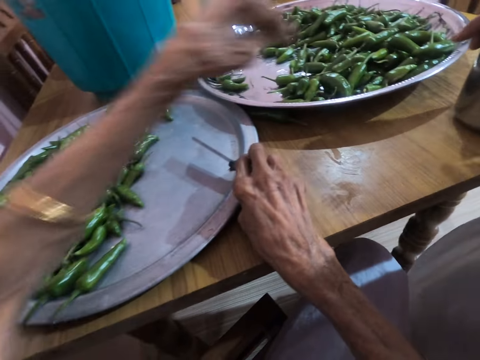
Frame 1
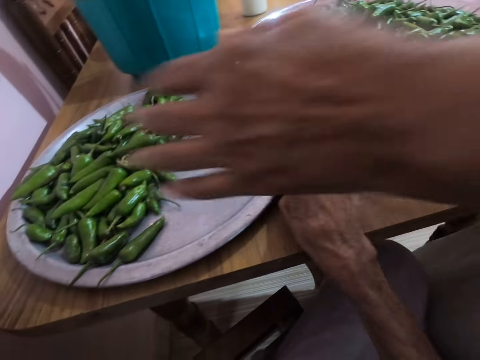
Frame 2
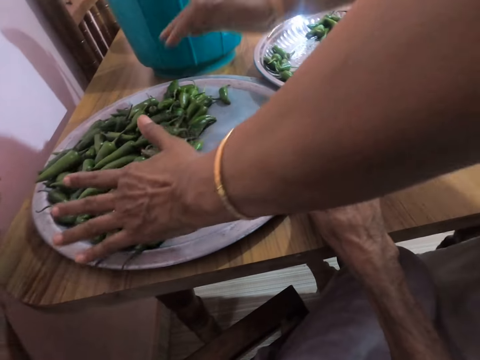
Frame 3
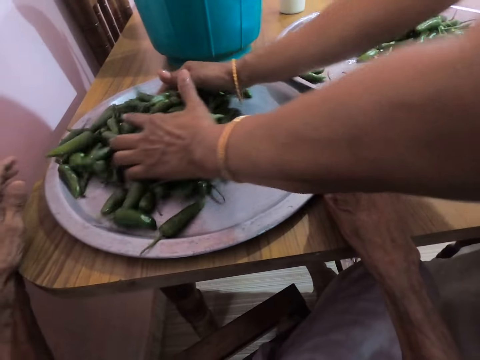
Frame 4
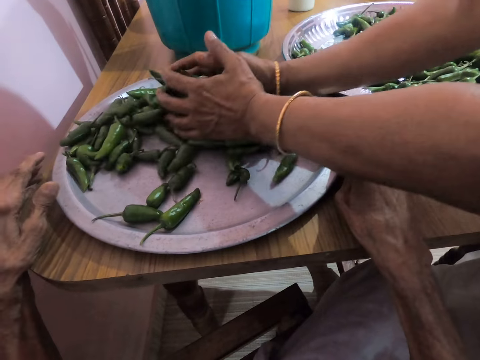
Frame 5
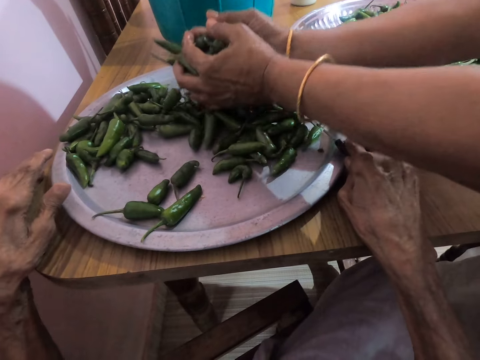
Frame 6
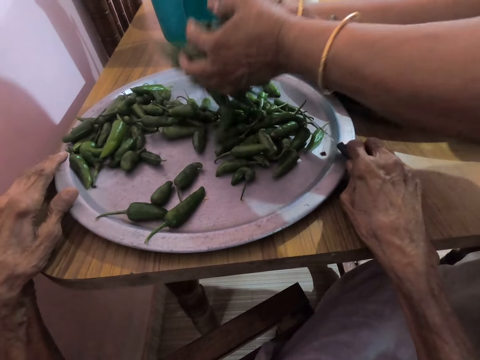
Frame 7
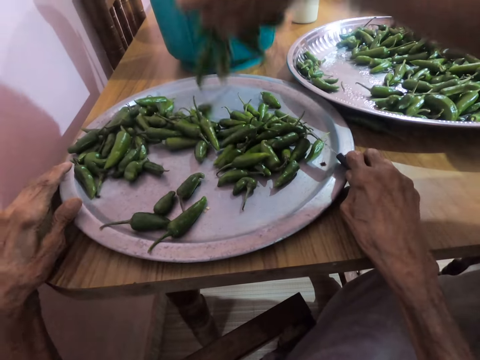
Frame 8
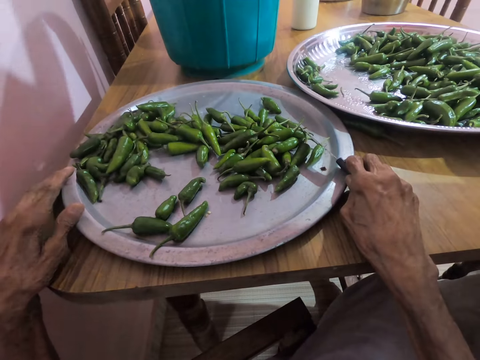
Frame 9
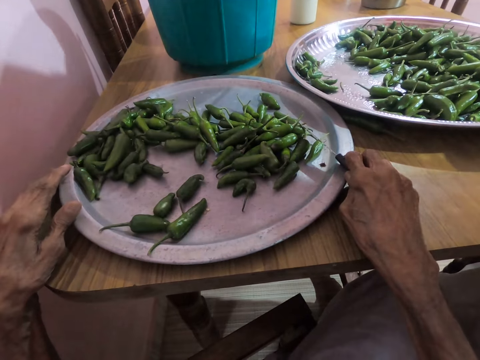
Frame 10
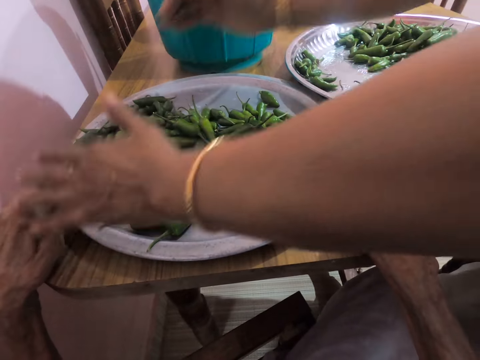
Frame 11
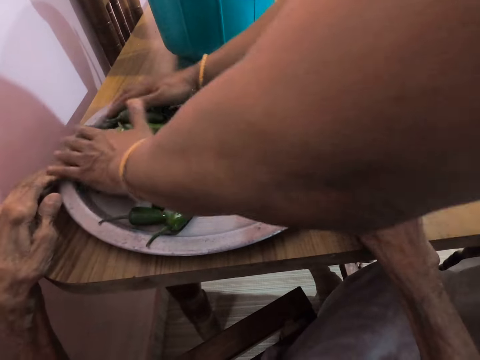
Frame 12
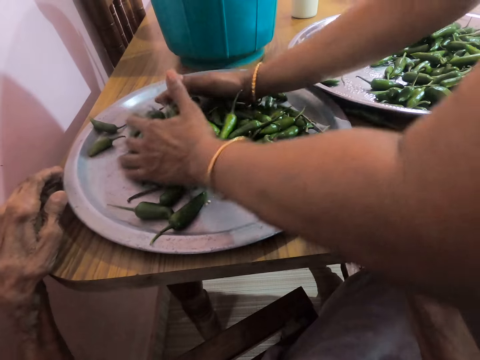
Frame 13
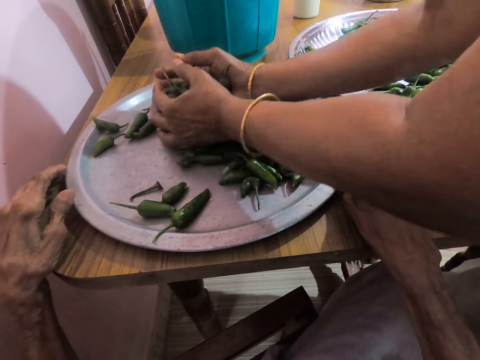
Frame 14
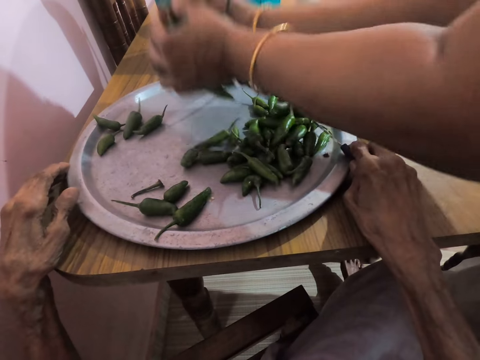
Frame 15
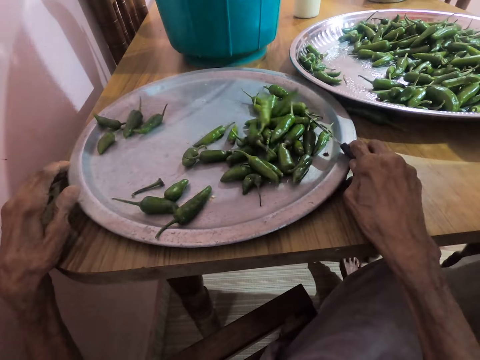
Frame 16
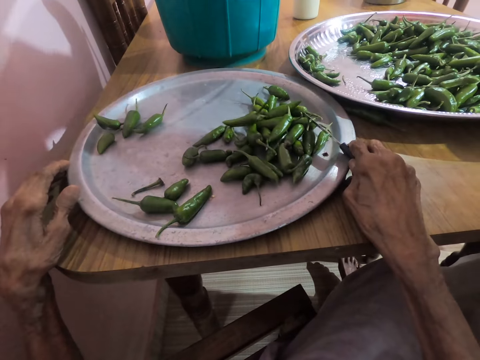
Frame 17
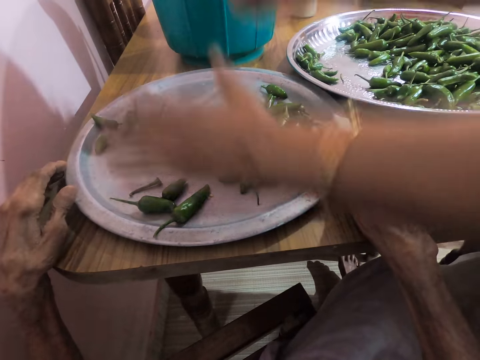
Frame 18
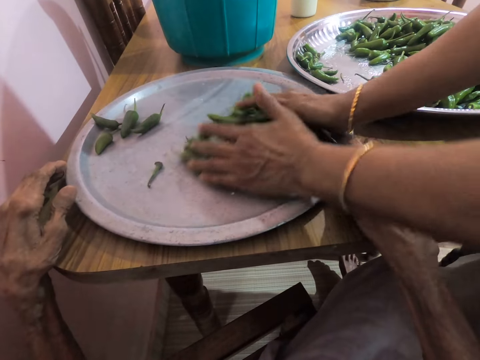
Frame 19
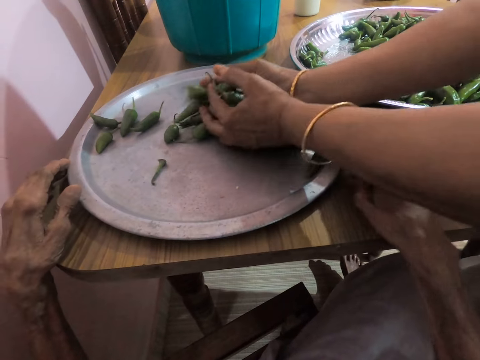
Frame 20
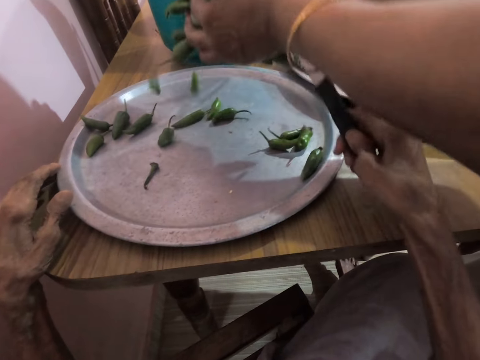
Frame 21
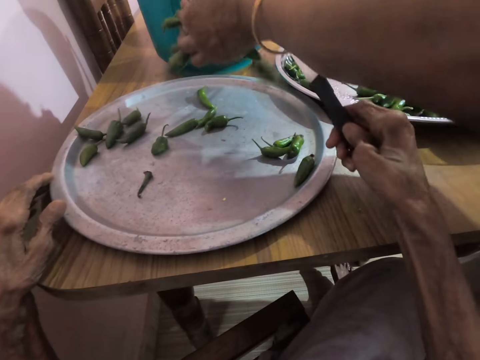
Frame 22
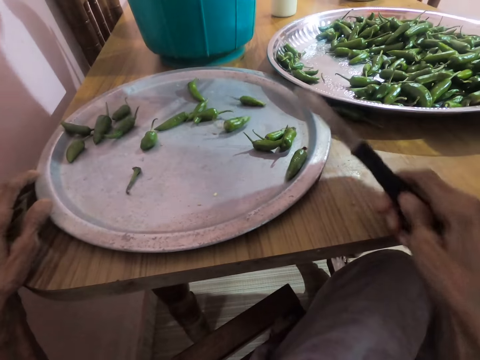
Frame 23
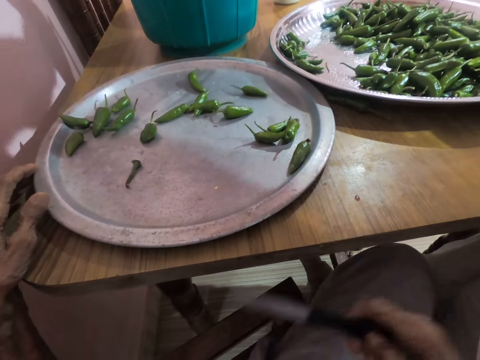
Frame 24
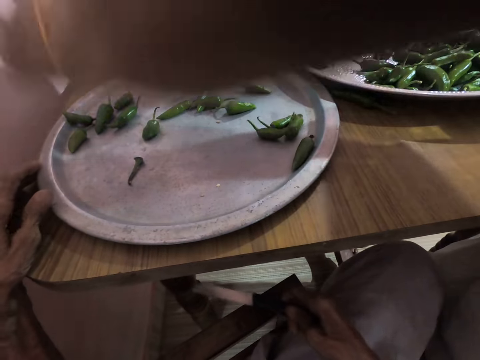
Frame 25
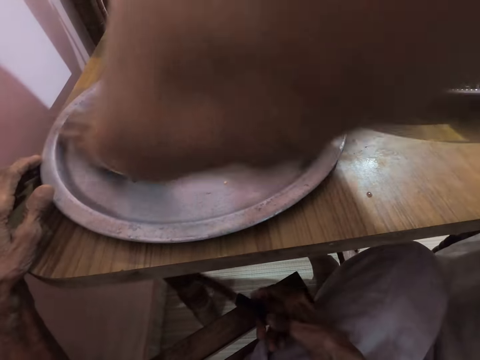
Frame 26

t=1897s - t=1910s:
A woman packs the serrano peppers from the tray with her hands. The woman packs the serrano peppers from the tray with her hands again. The camera wearer picks up the knife. They put the sliced peppers in a basket. They lift the knife up.

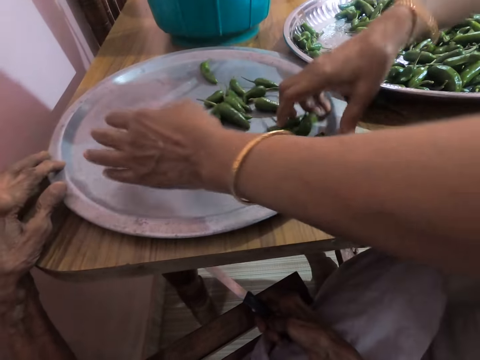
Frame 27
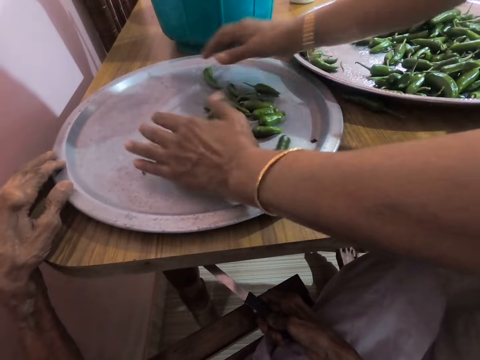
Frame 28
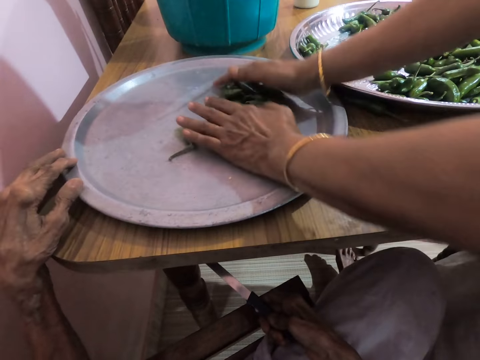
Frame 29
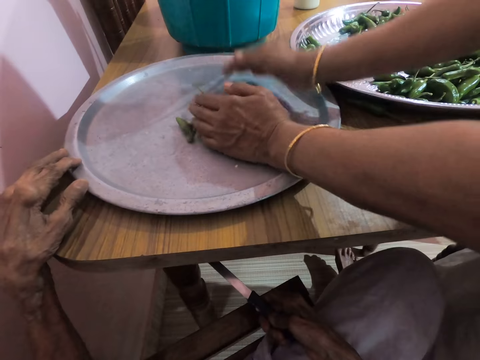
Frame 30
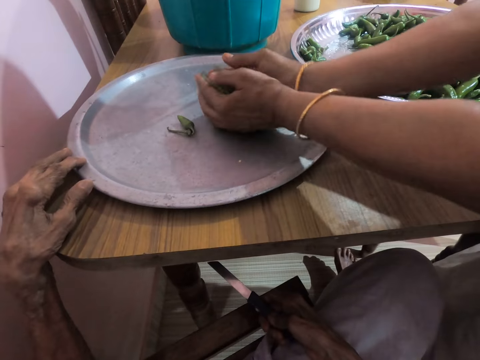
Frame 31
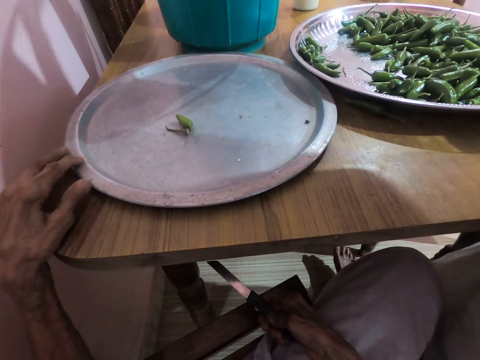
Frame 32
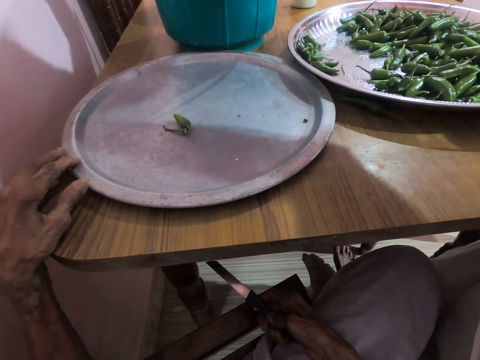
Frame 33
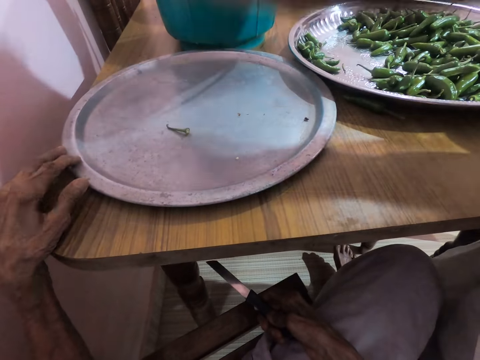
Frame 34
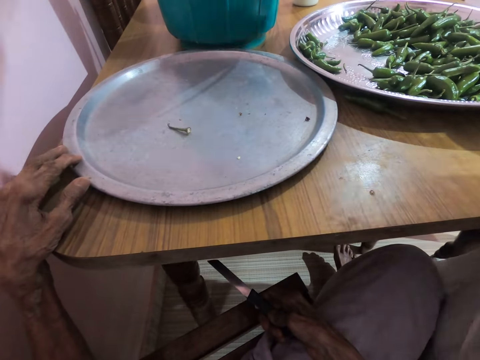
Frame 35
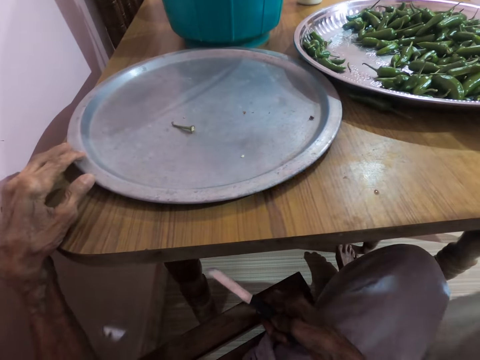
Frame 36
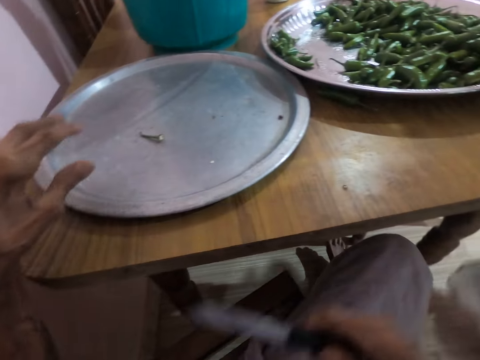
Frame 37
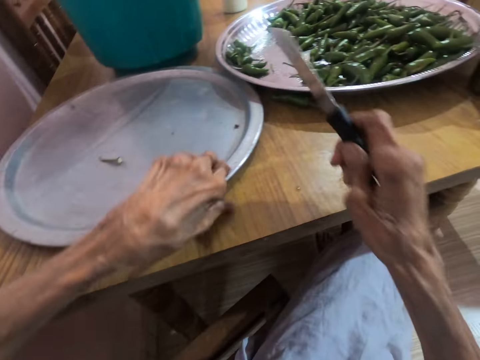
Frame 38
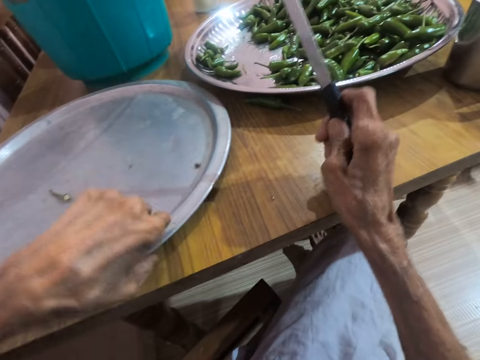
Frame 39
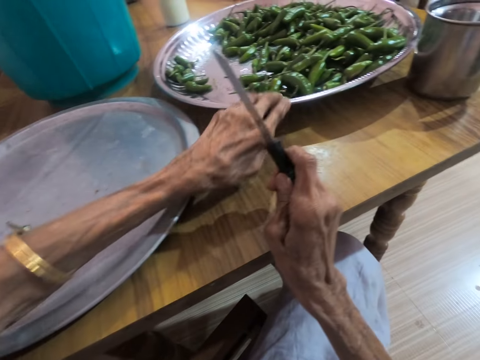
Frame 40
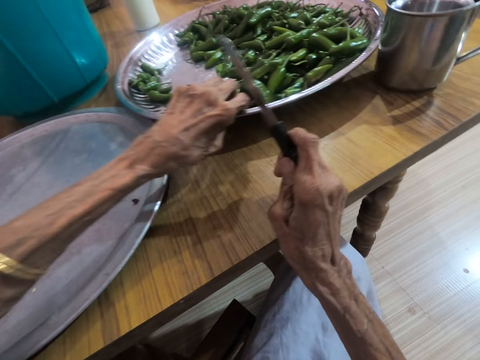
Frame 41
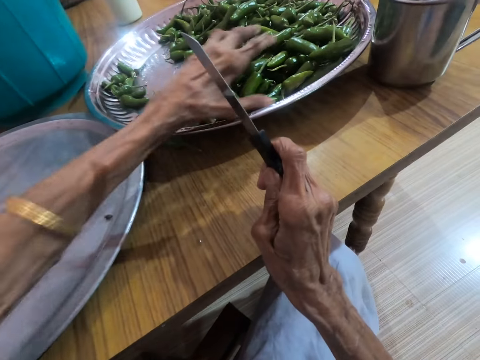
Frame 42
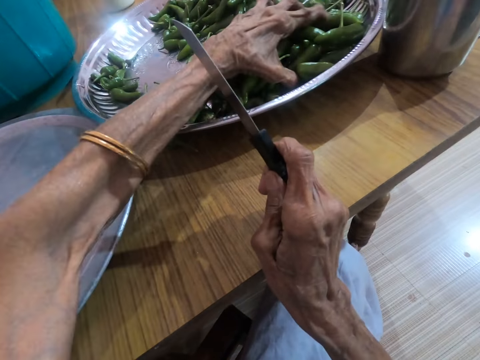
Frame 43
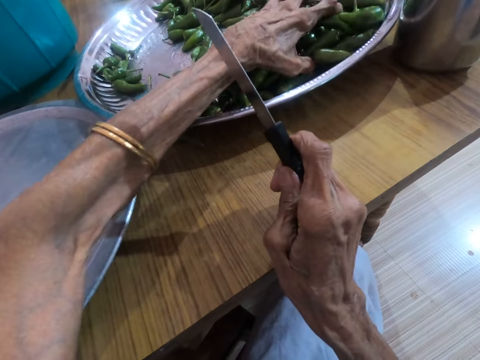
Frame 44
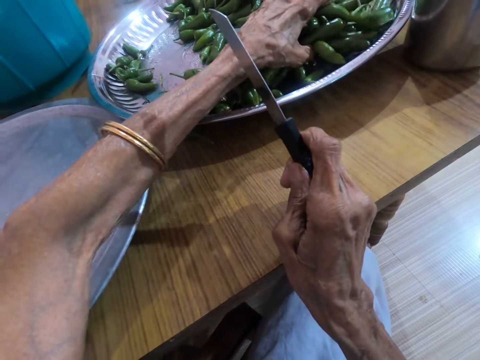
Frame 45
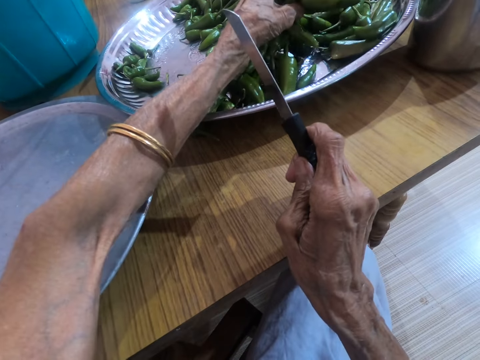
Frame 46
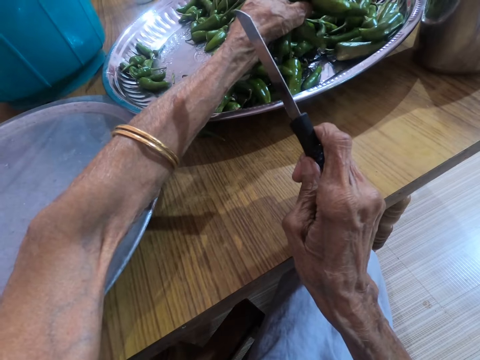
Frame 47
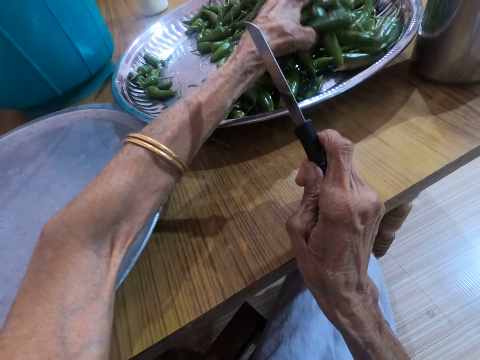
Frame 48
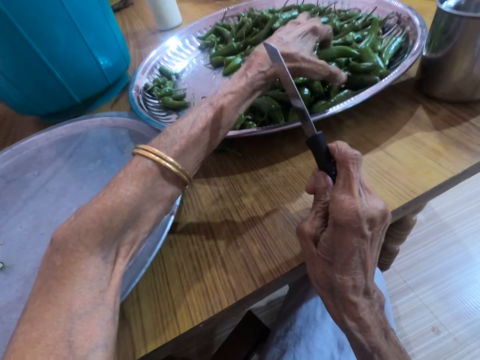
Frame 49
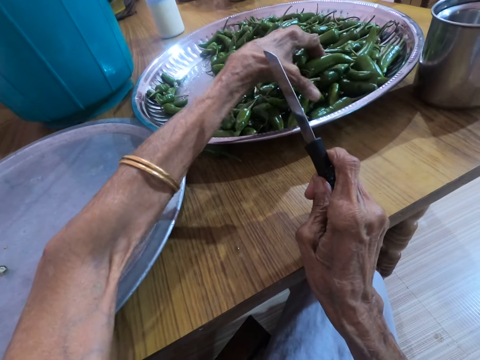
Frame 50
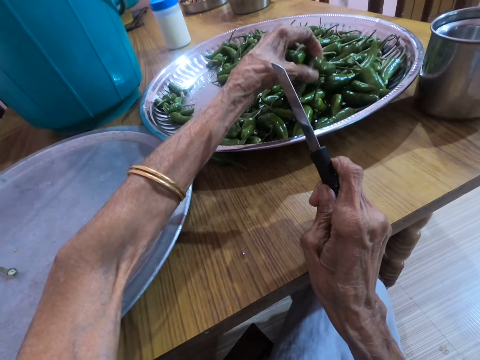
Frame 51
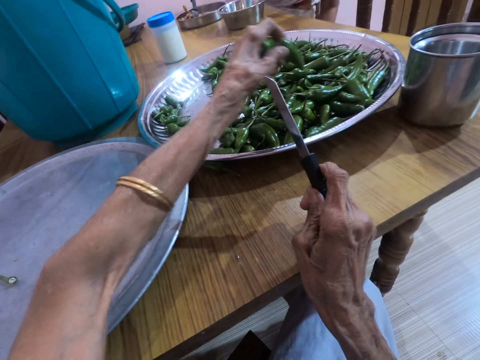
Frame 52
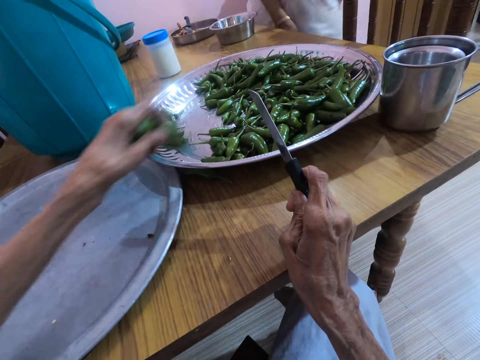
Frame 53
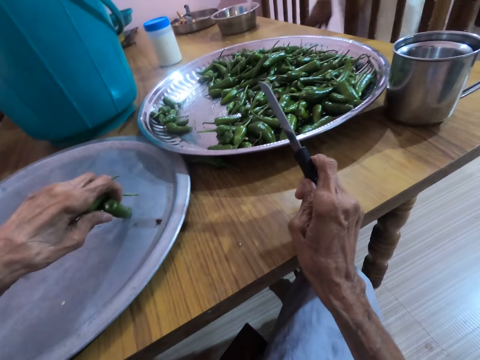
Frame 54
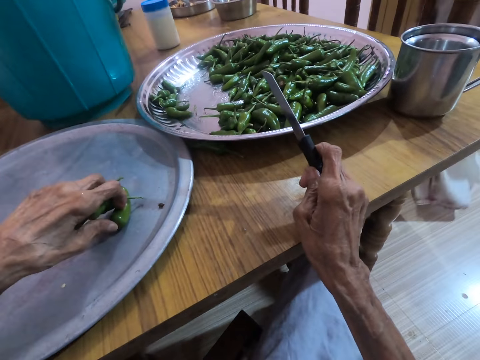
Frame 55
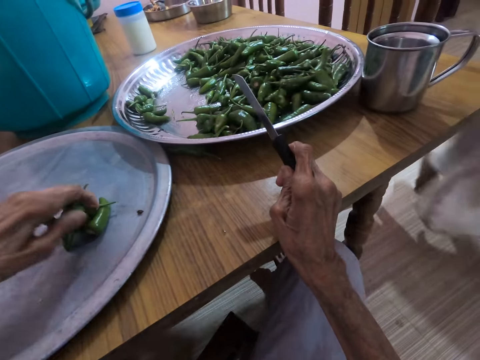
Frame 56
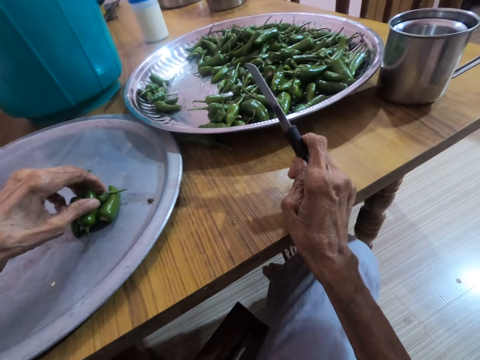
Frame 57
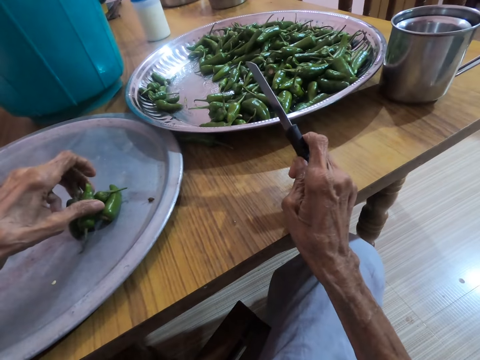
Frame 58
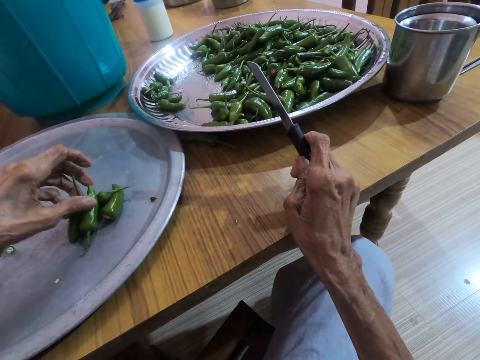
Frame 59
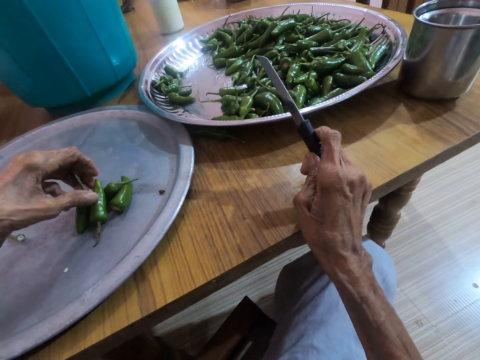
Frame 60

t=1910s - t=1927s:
The camera wearer looks around. She pulls the tray on the table with her left hand. She picks green pepper or green chilies from the tray with her left hand. A woman talks to the camera wearer. The camera wearer talks to the woman. The woman stands from a chair. The camera wearer puts the green pepper in the cover with her left hand. She picks the green chilies. The woman talks to the camera wearer.
